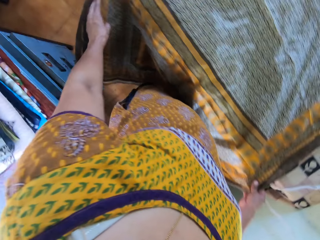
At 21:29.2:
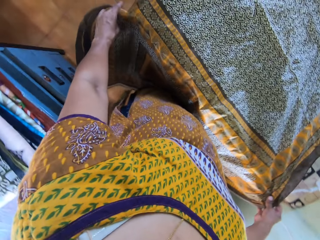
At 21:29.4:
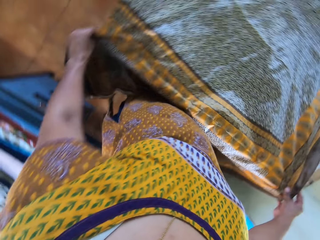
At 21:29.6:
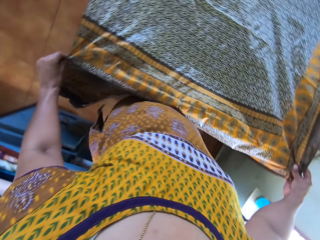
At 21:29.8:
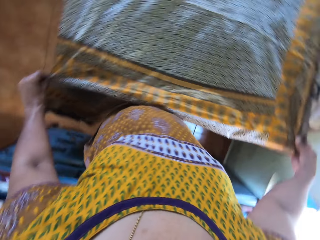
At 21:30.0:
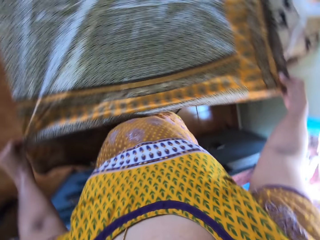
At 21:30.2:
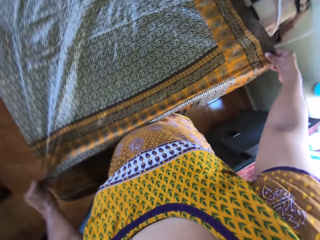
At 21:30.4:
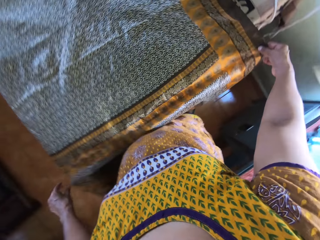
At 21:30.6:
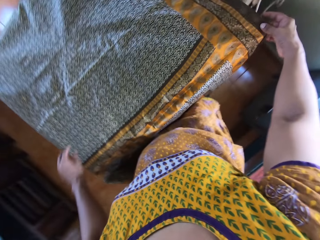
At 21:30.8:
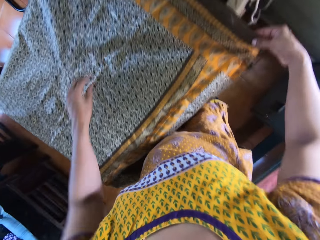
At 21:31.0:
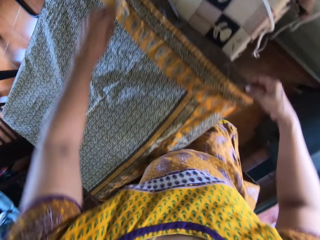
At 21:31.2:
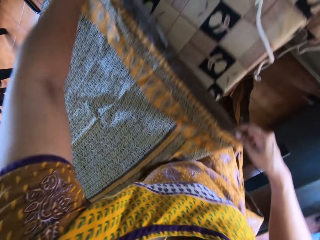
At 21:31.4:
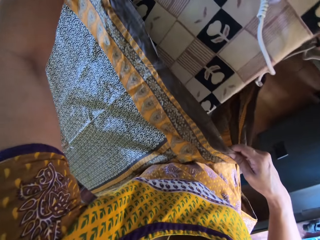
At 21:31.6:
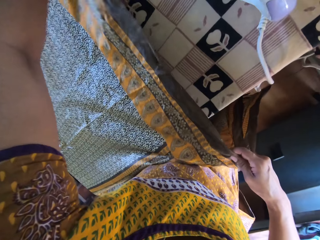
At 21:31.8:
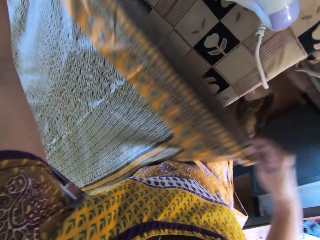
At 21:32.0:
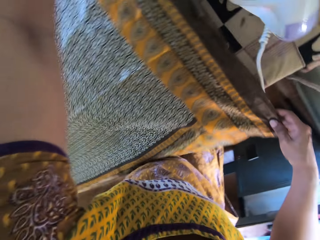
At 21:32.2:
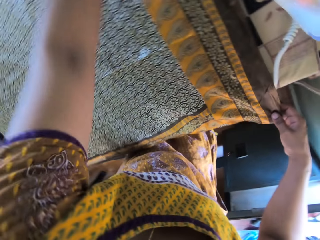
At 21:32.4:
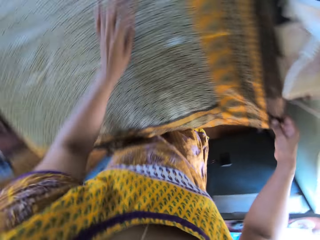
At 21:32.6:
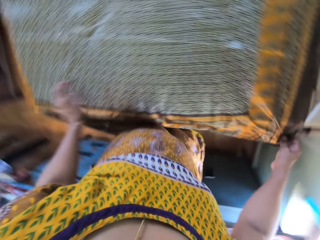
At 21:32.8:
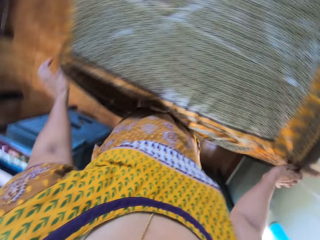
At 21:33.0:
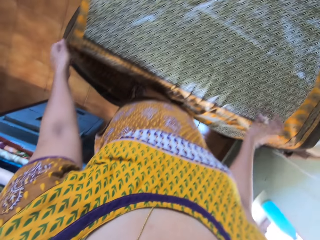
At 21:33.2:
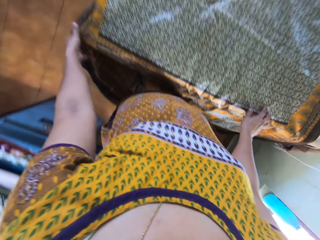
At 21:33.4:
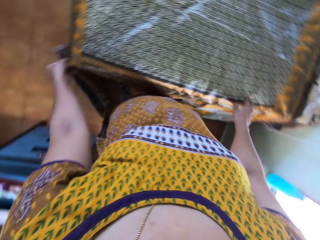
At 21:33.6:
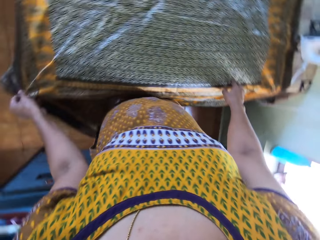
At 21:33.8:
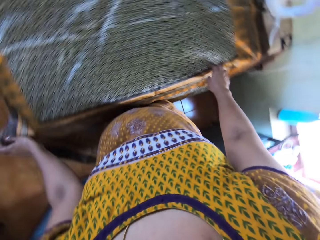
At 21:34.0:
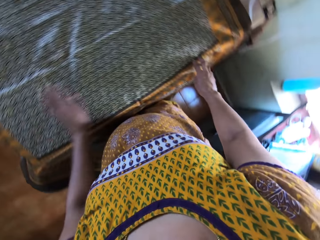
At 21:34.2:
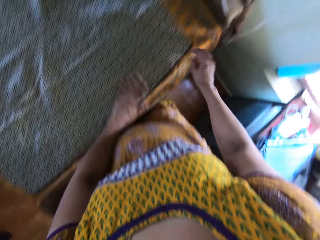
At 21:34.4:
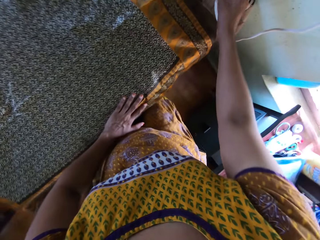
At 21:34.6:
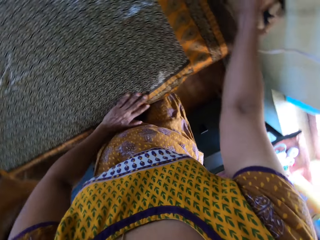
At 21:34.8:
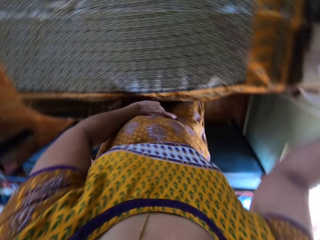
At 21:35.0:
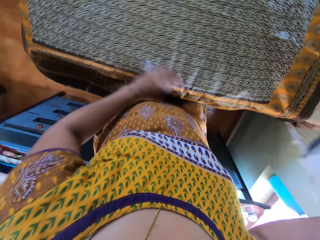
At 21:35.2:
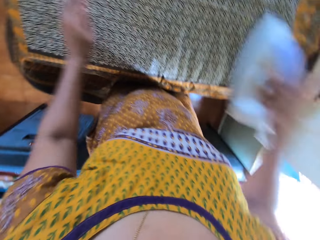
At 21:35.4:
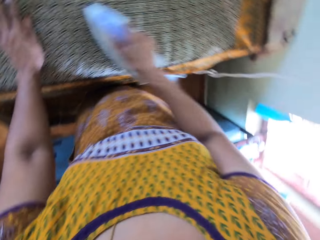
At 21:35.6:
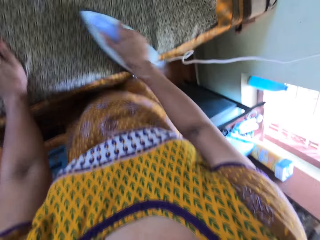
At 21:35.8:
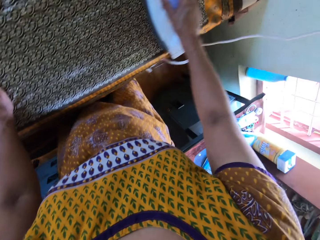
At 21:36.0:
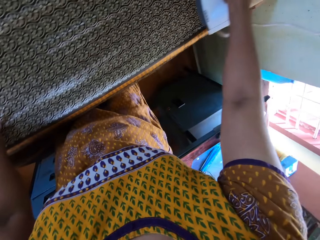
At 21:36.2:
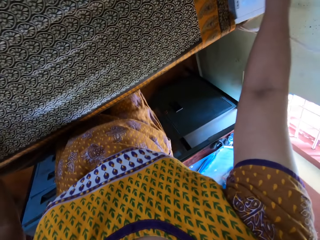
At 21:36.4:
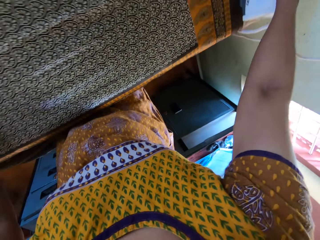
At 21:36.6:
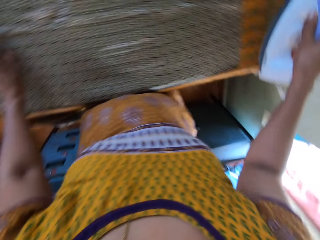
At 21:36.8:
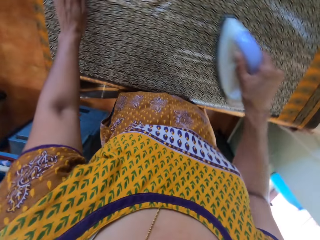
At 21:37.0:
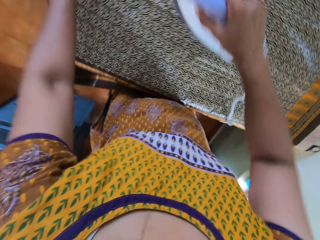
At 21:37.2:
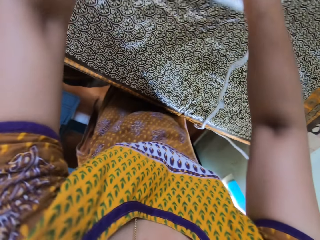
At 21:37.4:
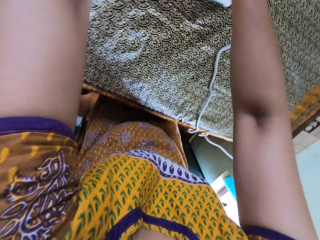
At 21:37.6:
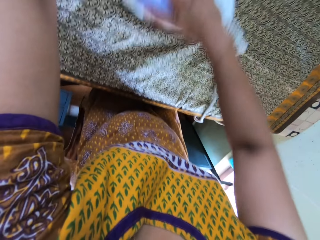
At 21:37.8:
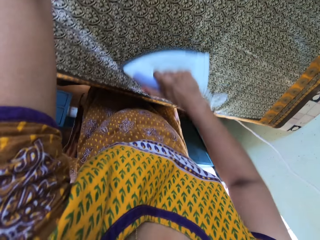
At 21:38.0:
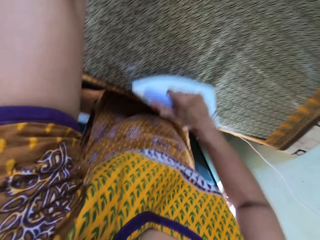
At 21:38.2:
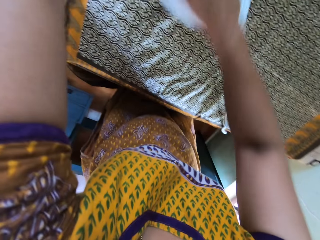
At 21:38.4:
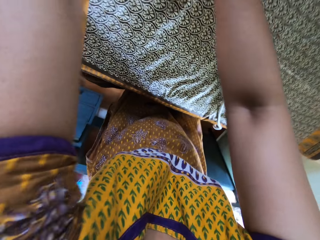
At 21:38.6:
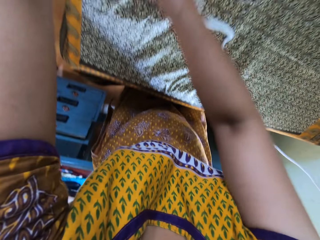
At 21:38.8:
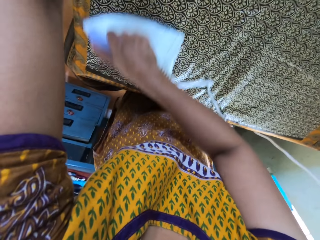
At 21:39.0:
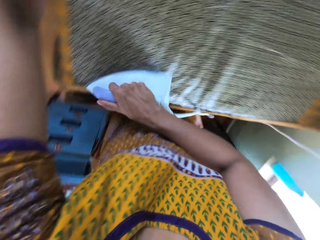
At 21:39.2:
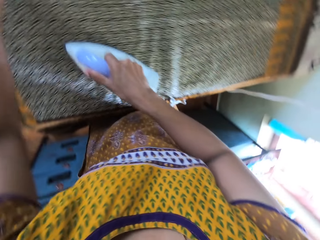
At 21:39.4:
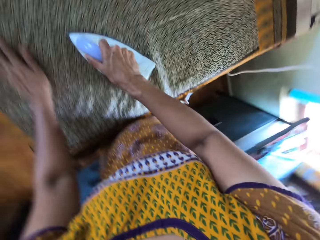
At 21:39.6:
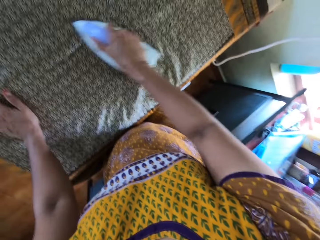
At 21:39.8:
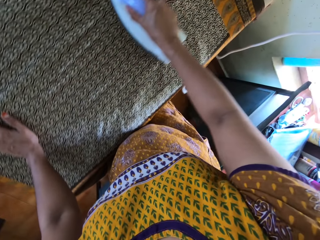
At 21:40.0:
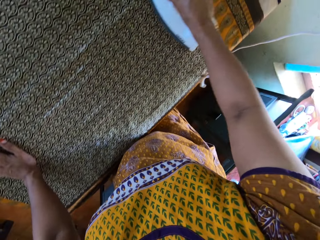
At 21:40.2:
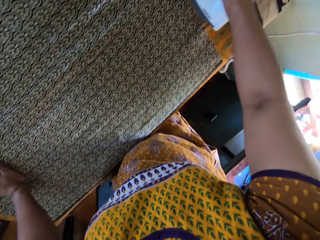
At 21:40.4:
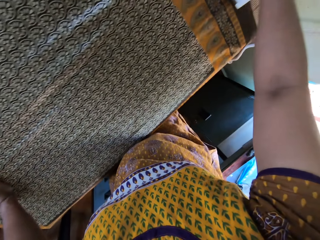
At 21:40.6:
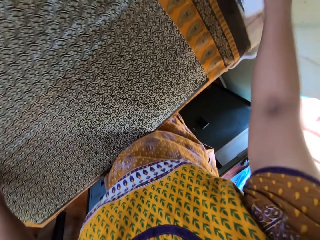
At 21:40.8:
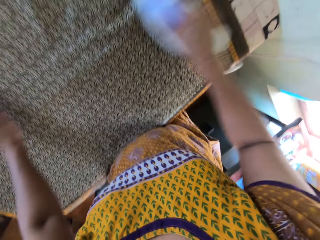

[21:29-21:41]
The camera wearer picks the iron box on the table. She adjusts the cloth on the table with her left hand. She irons the cloth on the table with the iron in her right hand.

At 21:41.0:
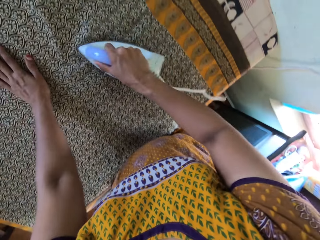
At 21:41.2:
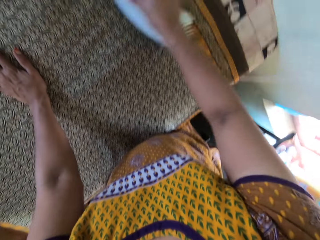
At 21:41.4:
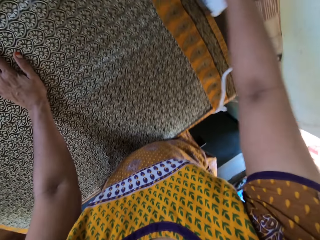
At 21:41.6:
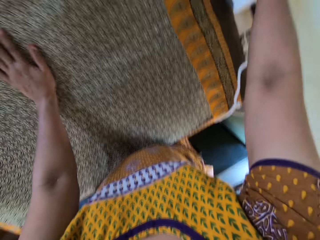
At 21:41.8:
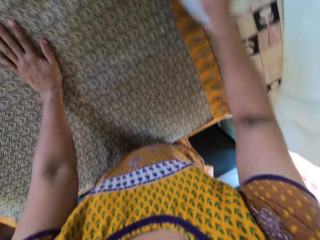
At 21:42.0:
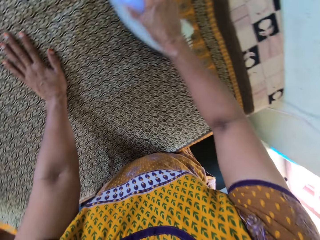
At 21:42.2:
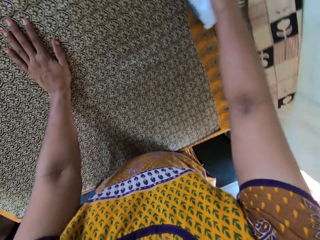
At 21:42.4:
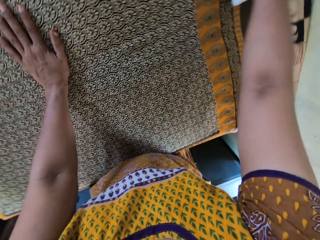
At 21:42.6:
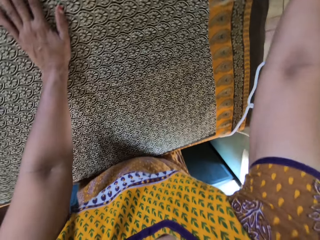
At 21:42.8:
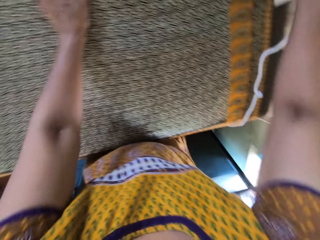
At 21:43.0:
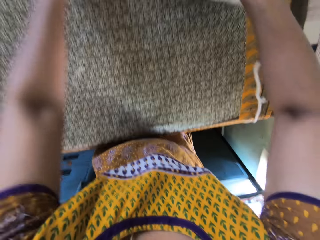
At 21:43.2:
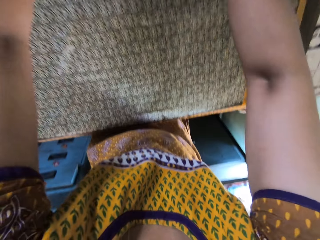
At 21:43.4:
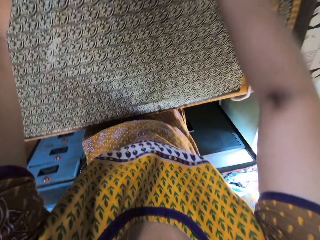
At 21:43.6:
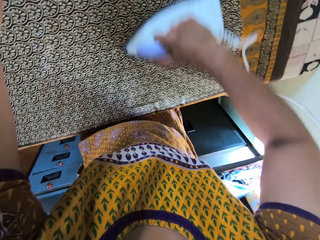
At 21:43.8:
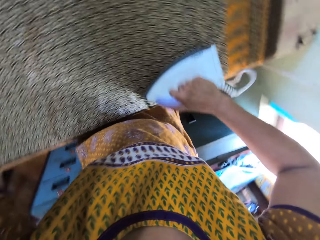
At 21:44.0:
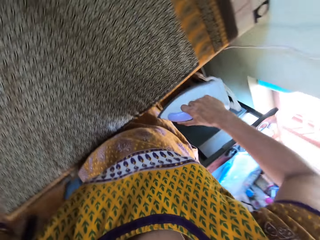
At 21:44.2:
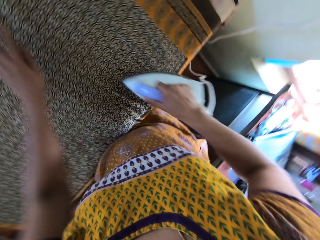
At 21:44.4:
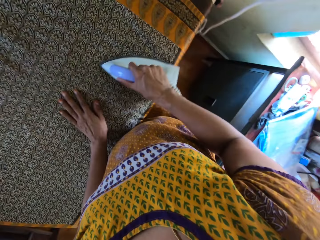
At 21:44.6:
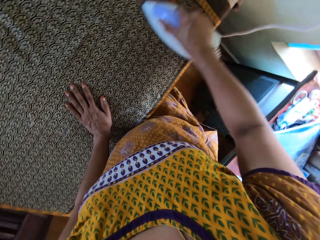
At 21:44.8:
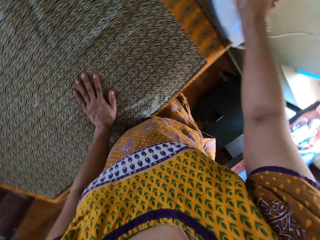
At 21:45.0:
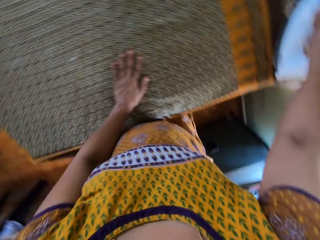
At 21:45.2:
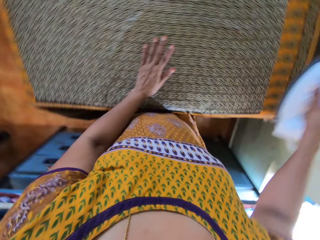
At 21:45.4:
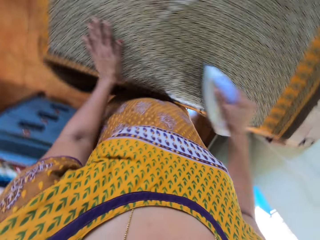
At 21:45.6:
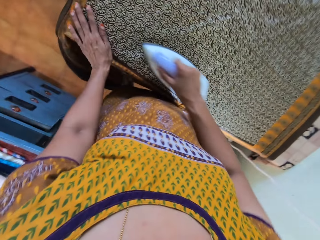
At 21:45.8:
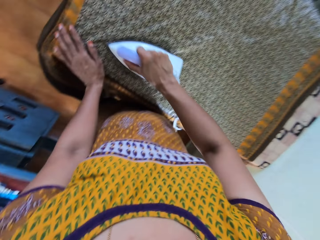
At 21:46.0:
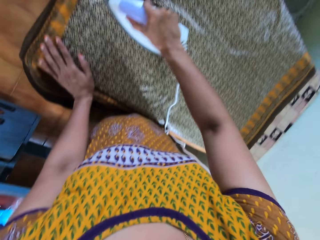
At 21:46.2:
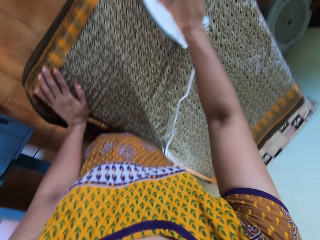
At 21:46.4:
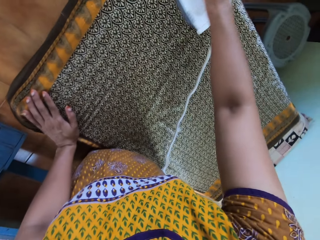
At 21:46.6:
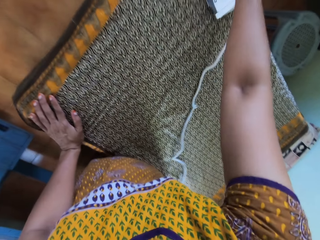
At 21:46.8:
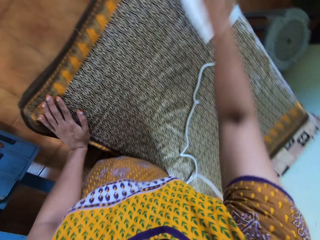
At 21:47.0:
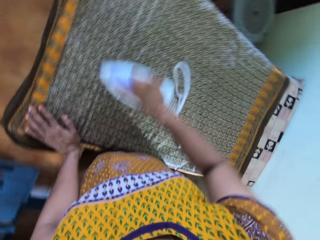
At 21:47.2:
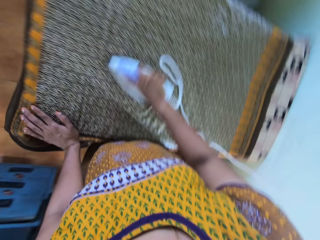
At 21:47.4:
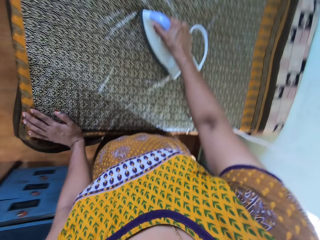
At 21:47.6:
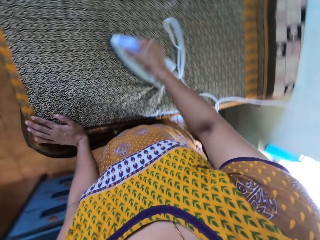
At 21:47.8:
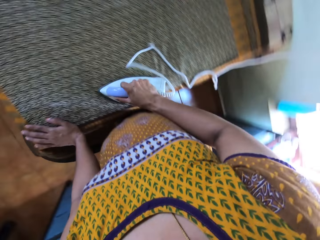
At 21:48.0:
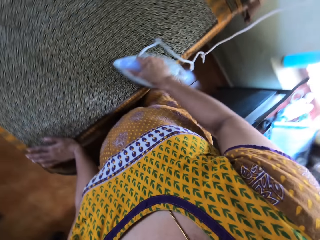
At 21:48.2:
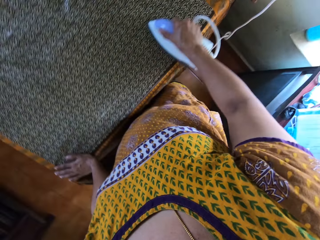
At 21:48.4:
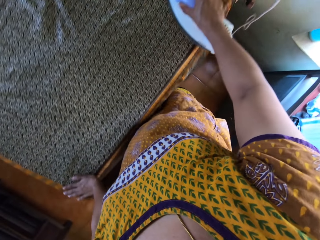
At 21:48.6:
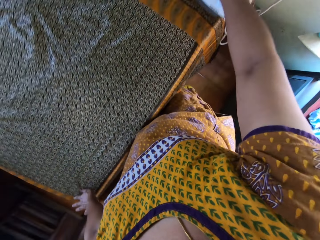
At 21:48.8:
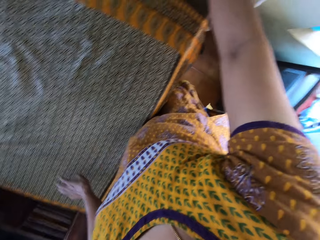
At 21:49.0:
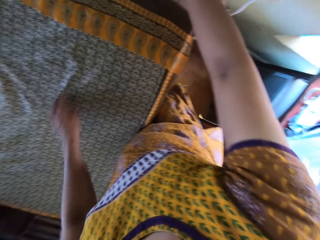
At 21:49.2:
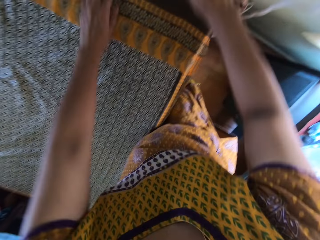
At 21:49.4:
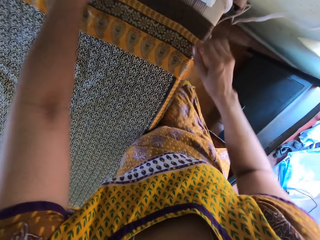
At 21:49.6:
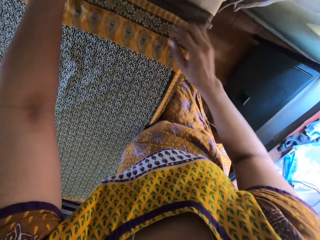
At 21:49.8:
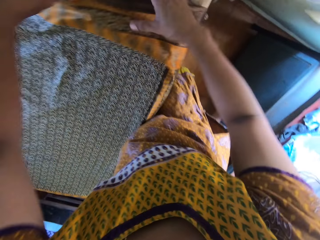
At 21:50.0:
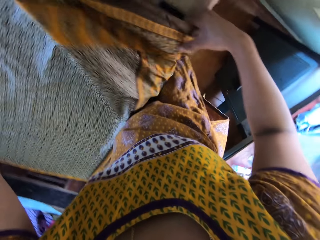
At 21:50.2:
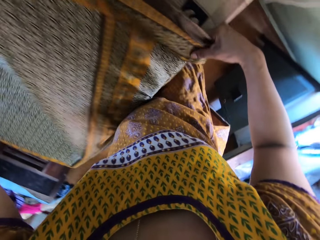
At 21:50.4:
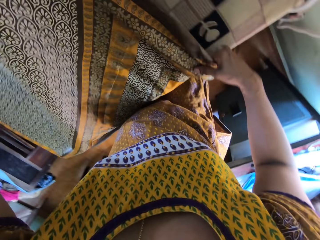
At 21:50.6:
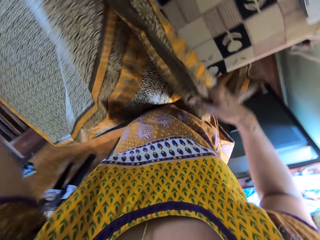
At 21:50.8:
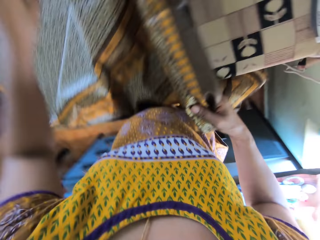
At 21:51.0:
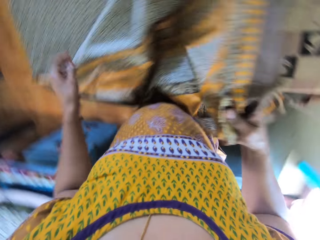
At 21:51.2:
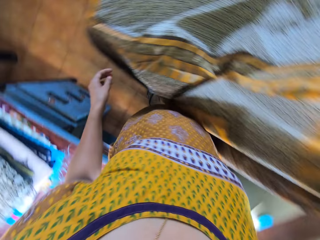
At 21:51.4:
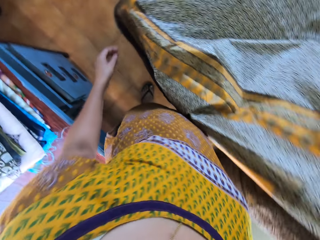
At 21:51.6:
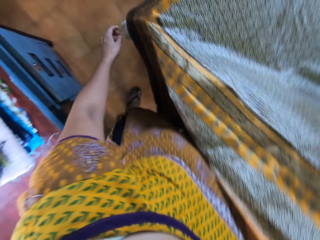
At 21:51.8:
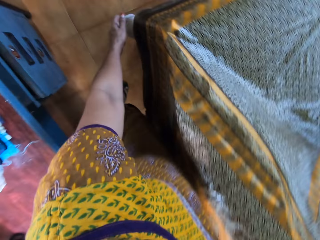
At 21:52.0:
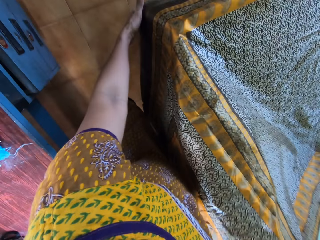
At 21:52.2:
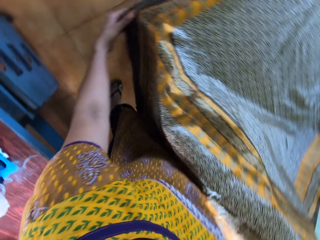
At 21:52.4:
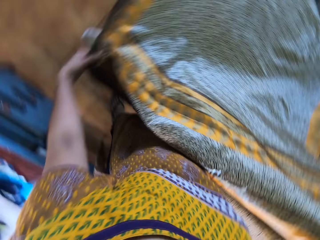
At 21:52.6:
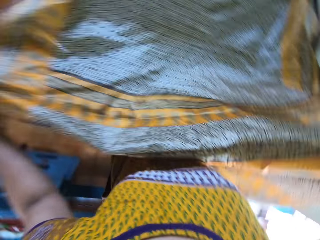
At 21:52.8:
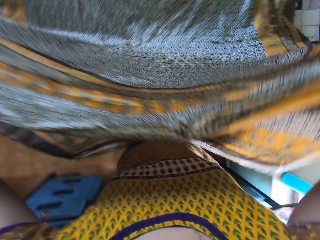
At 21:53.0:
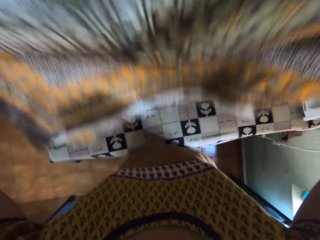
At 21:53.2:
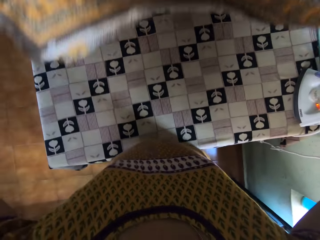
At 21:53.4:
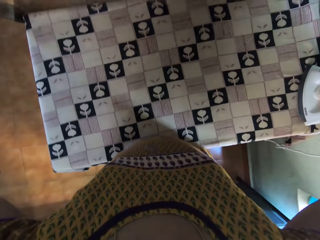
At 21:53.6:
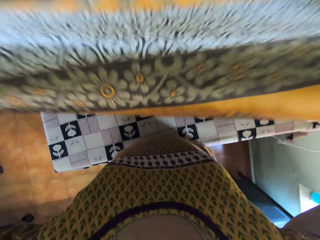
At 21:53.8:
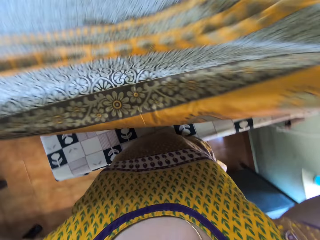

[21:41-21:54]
The camera wearer puts the iron box on the table. She adjusts the cloth on the table with her hands.
